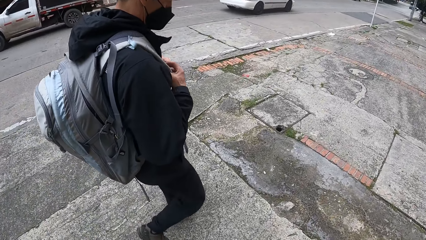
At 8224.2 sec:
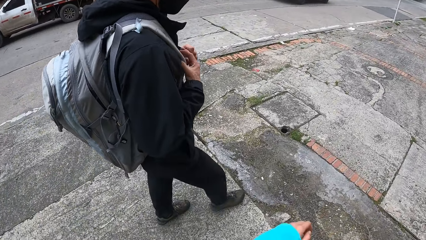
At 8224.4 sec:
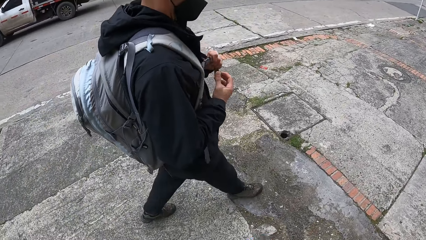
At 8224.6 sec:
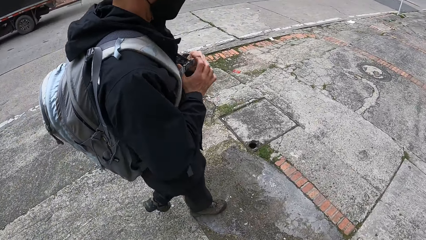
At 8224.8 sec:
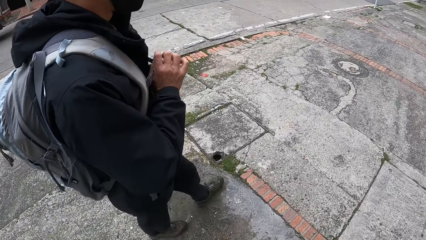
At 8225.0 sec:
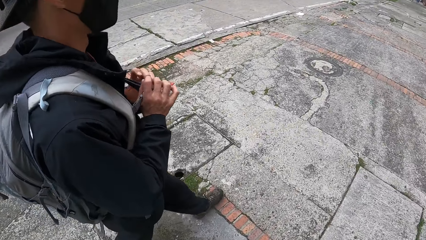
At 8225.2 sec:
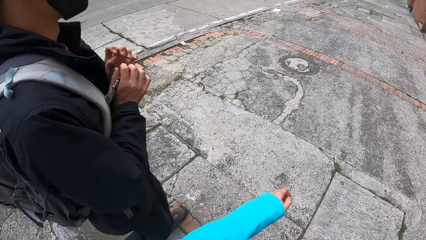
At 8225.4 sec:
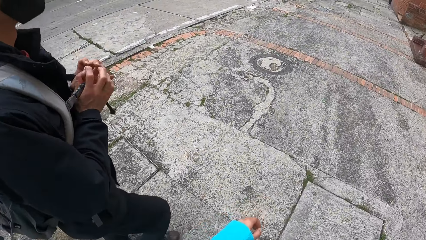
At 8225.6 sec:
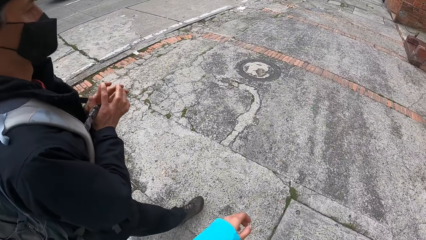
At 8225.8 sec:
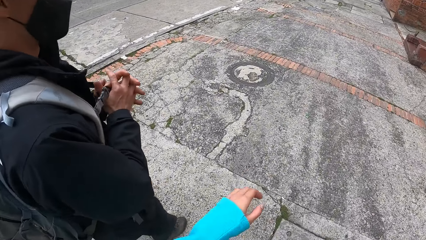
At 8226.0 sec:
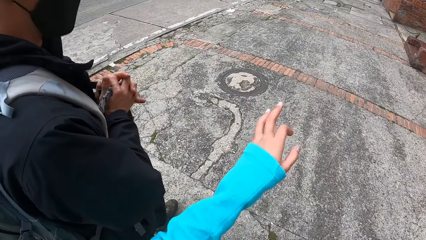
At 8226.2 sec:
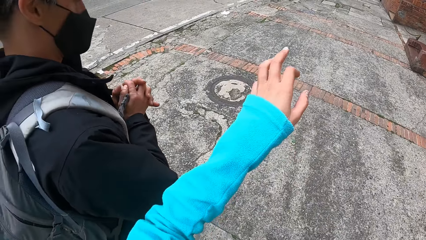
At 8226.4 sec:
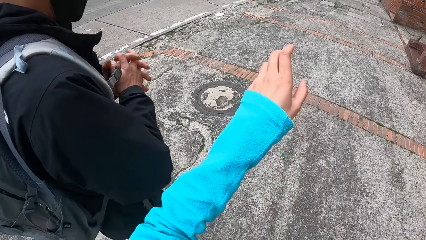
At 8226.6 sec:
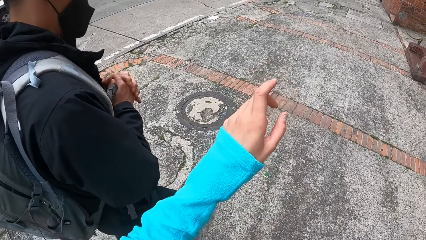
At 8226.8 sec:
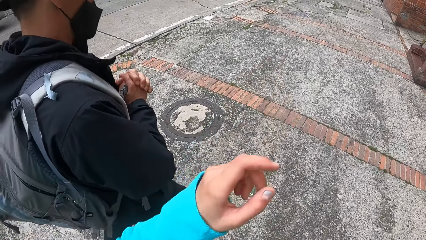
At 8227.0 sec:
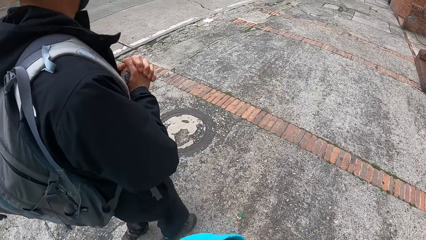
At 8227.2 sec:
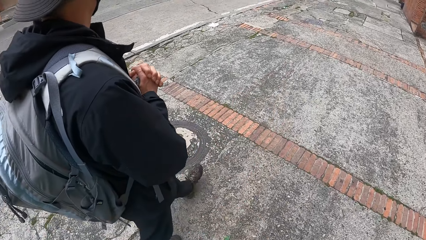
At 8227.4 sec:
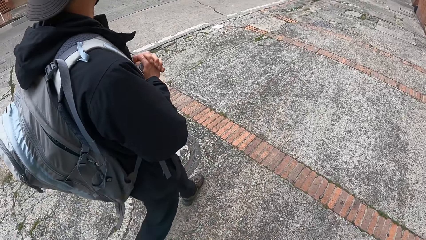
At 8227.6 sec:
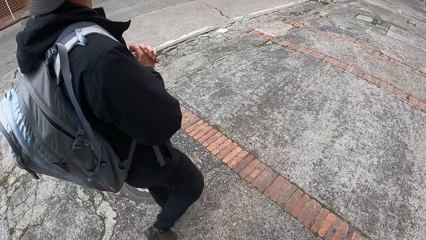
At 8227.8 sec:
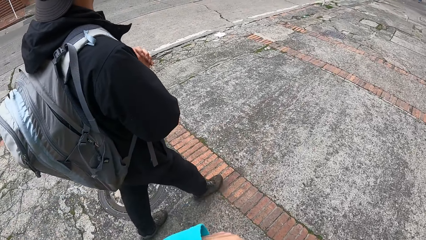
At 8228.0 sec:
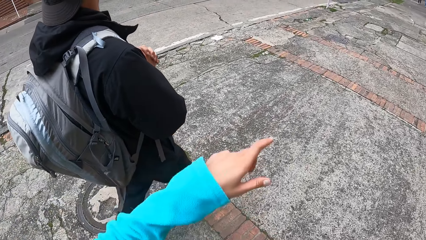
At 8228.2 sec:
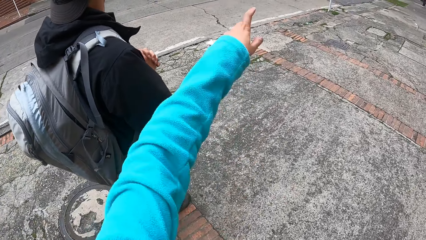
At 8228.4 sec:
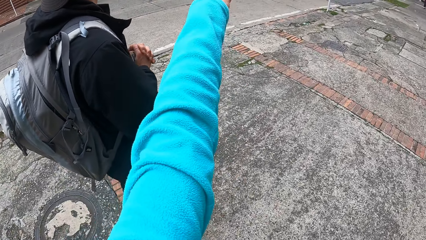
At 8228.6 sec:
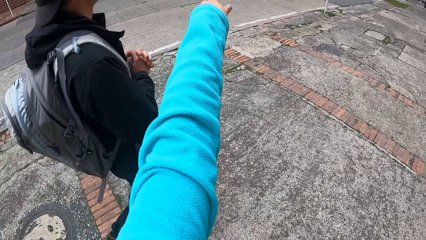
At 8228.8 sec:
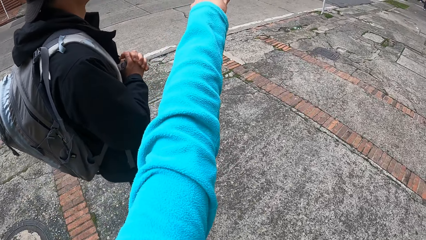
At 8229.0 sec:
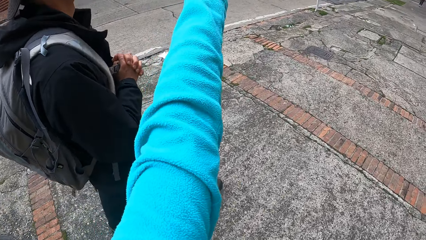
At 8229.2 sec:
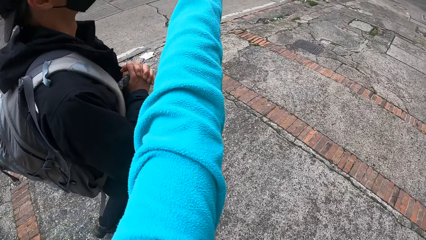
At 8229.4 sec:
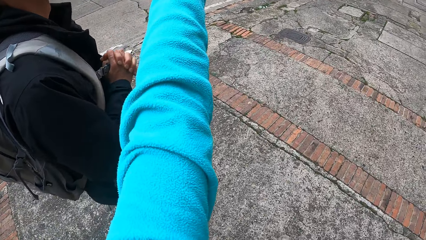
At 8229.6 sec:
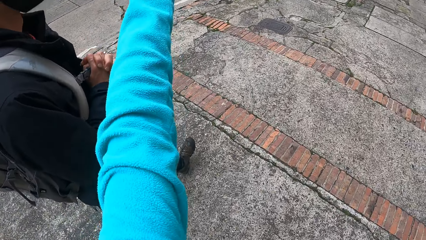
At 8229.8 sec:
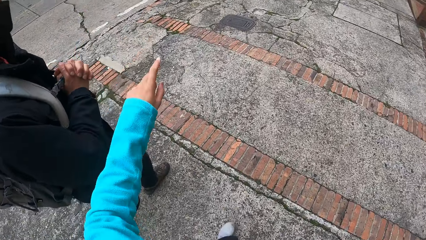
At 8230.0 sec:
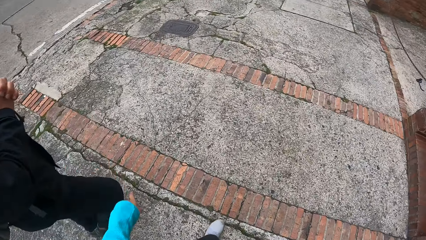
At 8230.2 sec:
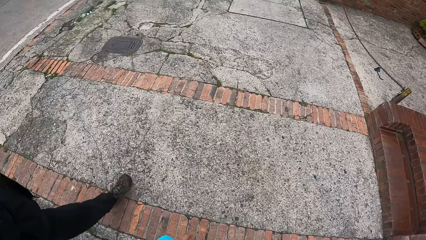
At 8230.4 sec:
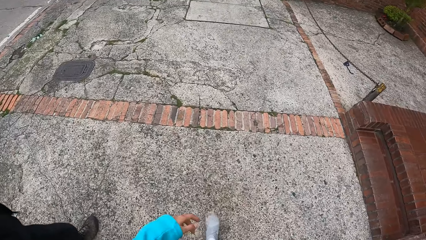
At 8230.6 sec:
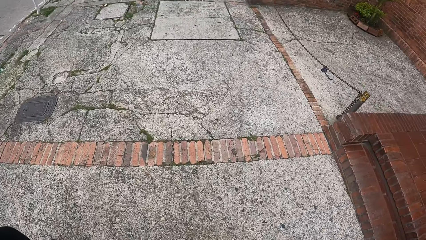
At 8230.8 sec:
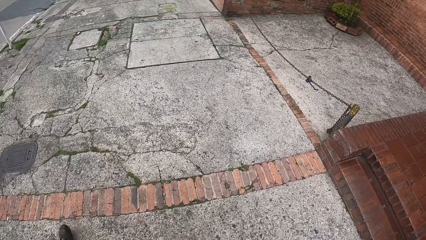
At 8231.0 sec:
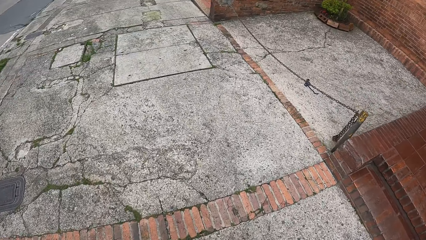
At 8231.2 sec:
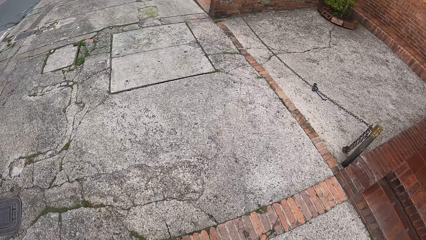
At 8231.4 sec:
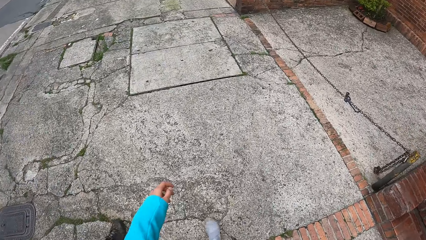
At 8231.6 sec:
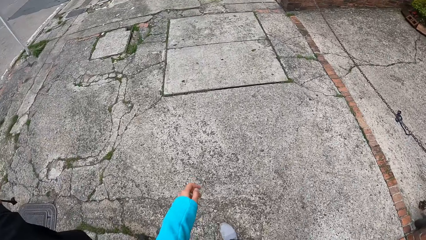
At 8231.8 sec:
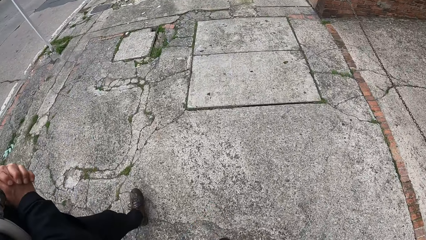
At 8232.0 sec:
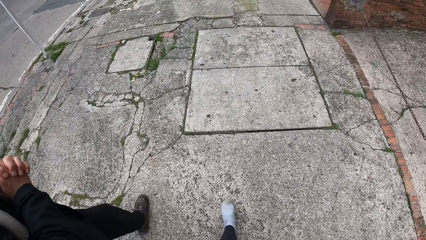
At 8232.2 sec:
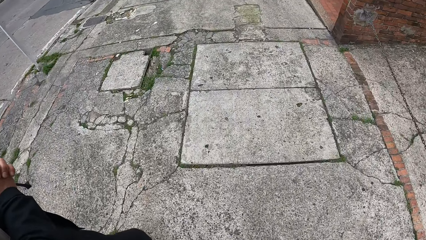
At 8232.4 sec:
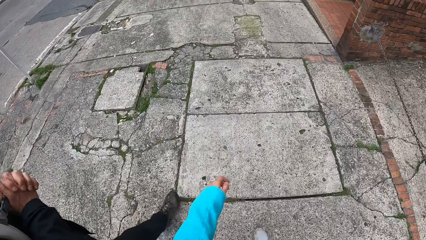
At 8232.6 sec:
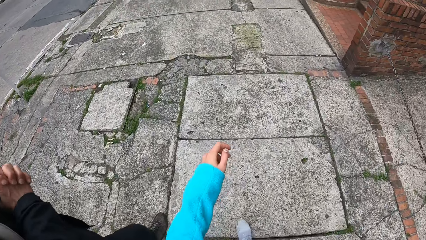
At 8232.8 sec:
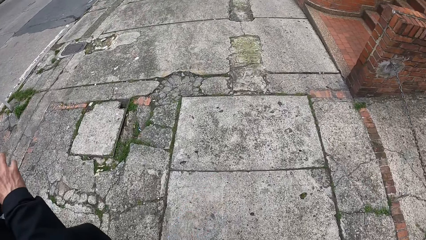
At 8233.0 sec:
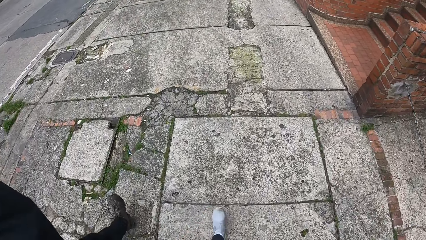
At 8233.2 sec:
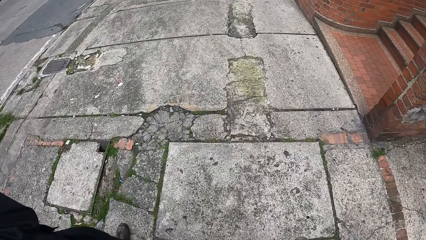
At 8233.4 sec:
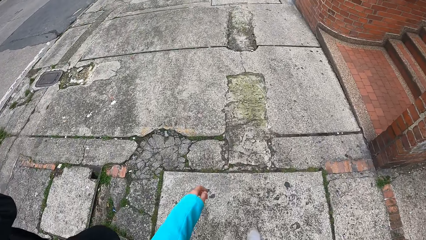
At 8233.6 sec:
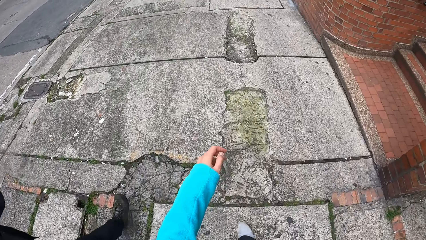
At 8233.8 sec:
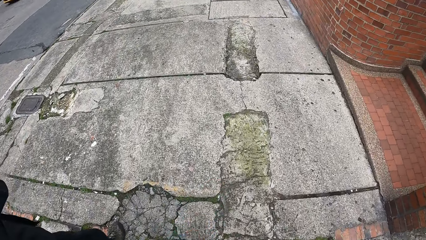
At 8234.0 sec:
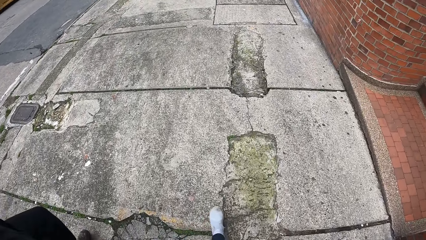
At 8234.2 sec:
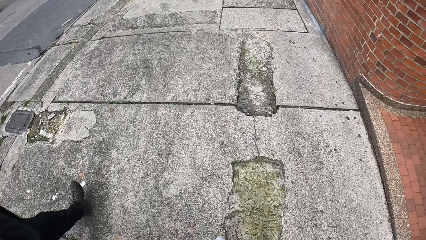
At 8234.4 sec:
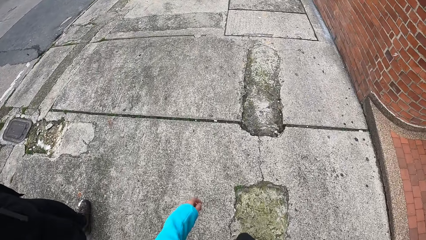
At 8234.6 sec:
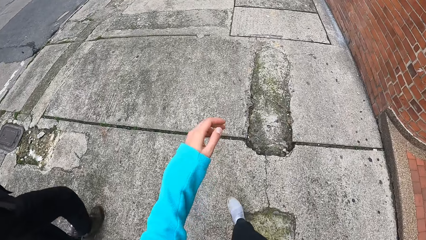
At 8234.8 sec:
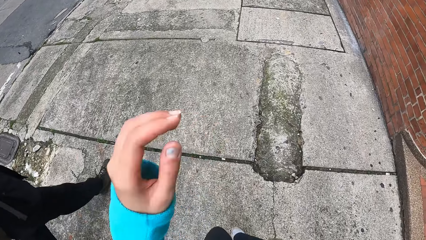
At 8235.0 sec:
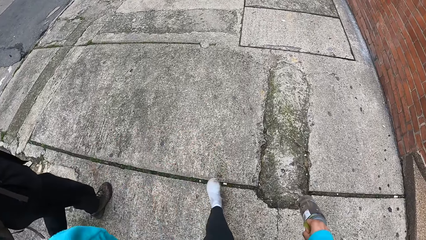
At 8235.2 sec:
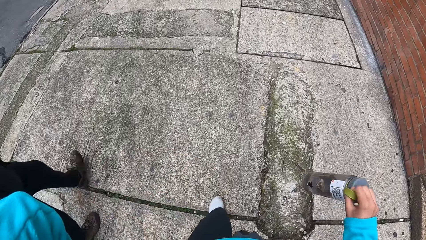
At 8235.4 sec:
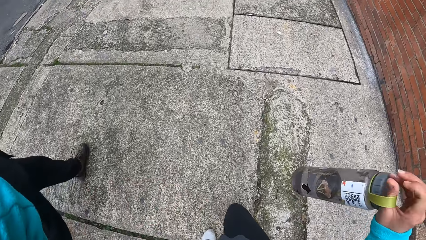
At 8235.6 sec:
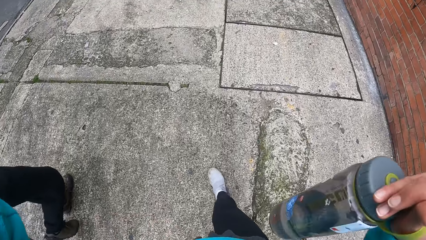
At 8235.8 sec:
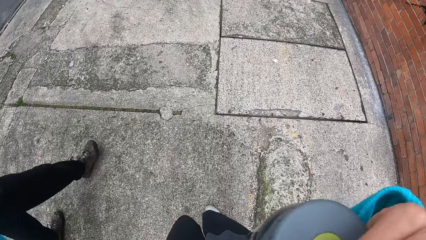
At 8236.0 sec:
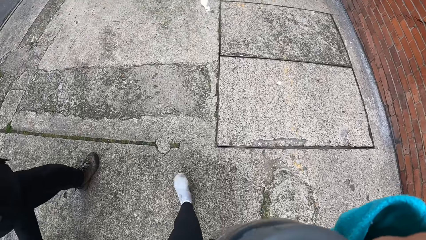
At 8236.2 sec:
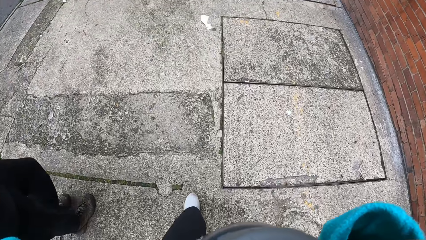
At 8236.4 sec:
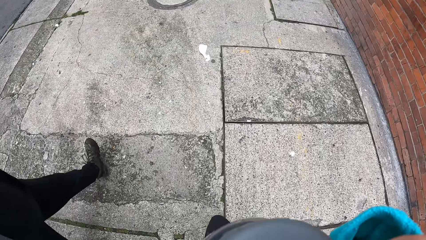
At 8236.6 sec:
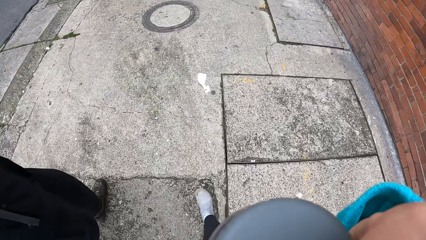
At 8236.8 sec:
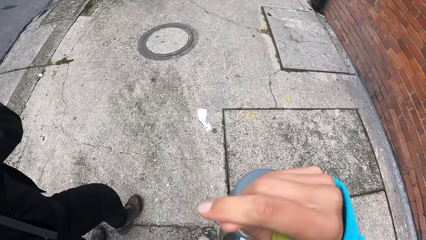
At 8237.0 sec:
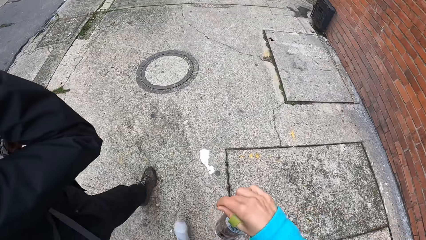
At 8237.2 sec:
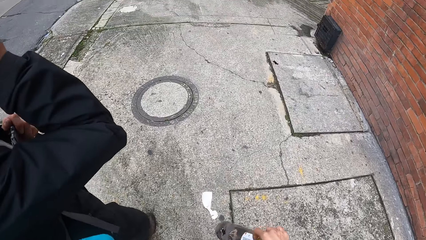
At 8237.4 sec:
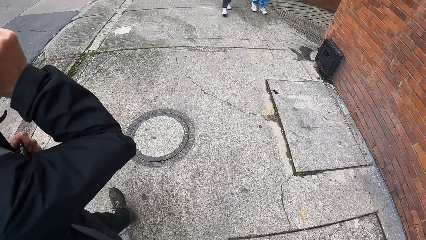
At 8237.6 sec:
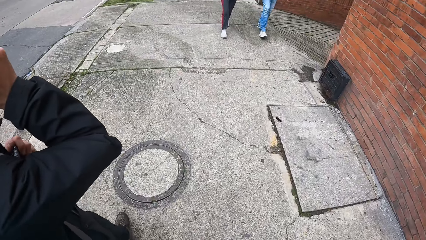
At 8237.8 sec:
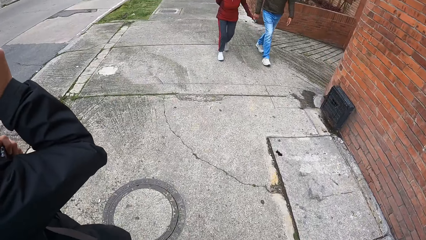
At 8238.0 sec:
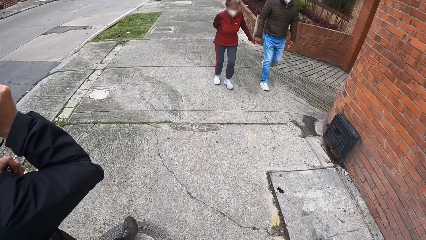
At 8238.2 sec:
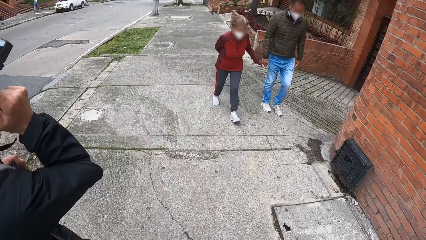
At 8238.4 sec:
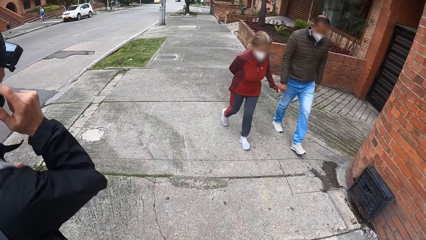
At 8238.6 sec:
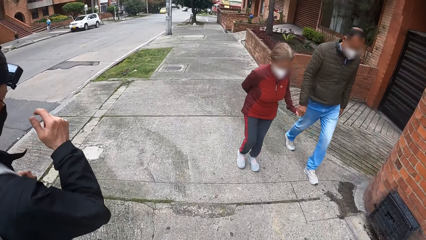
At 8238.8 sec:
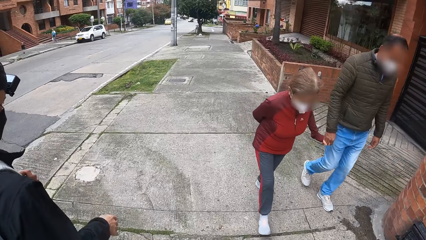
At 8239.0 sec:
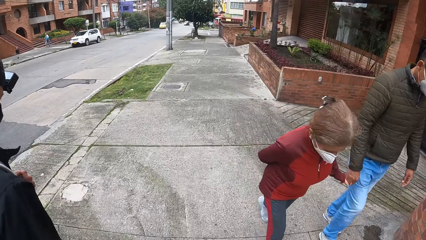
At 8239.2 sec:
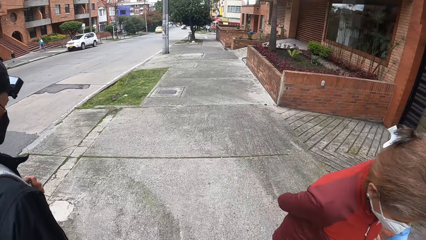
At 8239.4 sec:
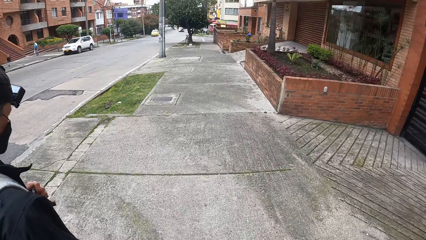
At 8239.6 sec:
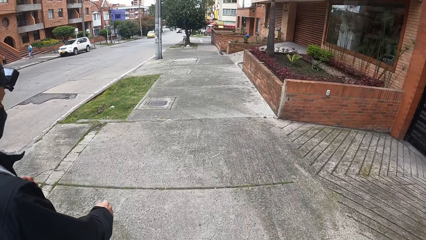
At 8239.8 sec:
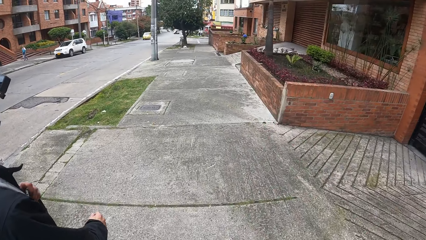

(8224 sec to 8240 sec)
The camera wearer interacts with the man. They walk on the sidewalk with the man. They carry a bottle. They walk on the sidewalk with the man. Another man passes by the camera wearer. A woman passes by the camera wearer.
